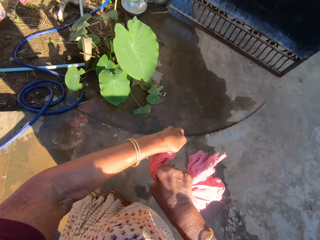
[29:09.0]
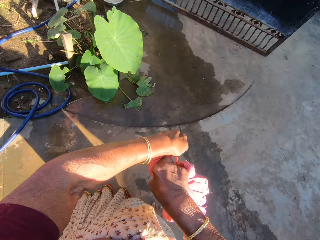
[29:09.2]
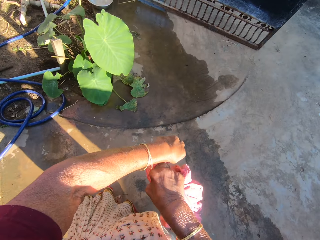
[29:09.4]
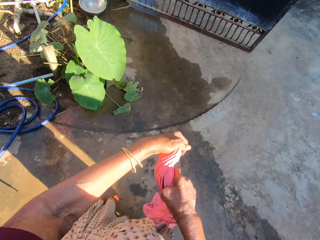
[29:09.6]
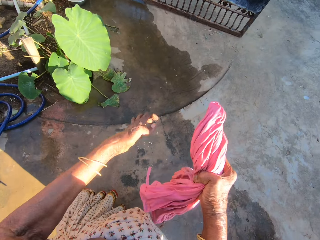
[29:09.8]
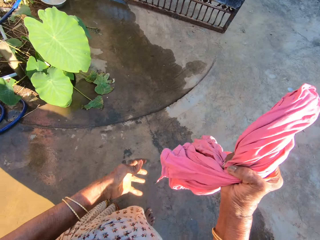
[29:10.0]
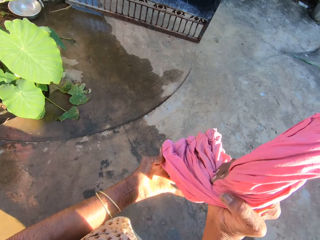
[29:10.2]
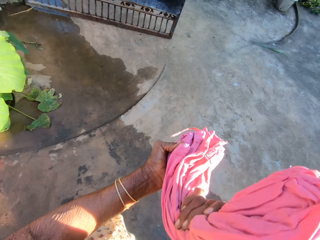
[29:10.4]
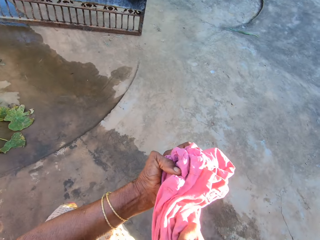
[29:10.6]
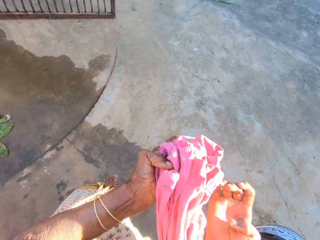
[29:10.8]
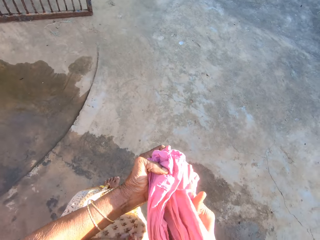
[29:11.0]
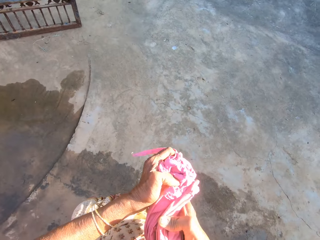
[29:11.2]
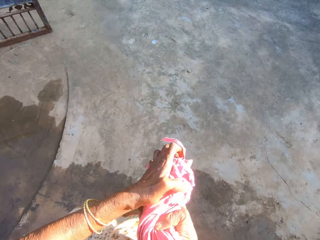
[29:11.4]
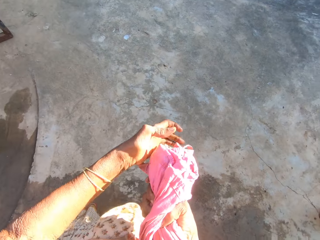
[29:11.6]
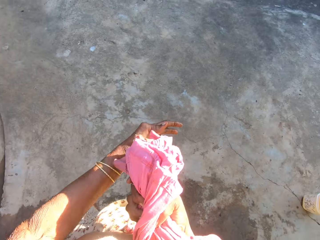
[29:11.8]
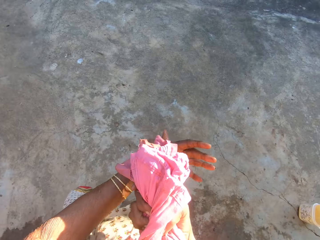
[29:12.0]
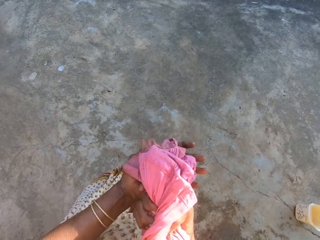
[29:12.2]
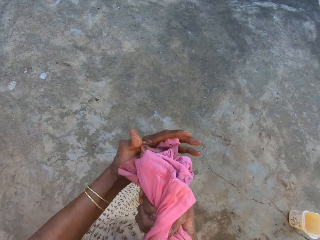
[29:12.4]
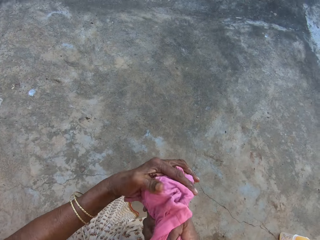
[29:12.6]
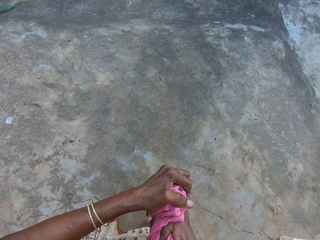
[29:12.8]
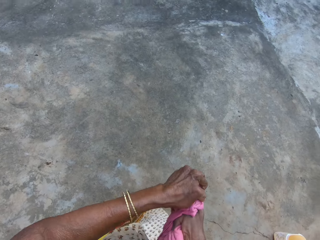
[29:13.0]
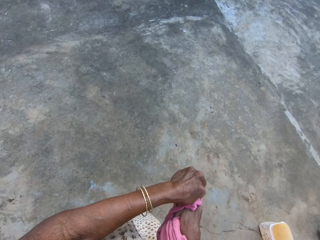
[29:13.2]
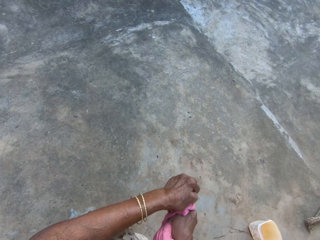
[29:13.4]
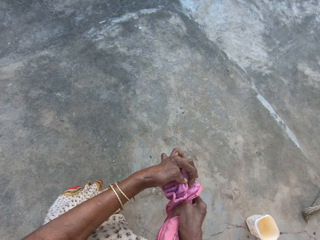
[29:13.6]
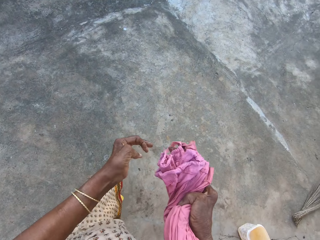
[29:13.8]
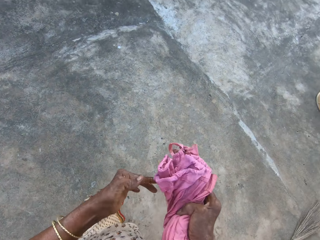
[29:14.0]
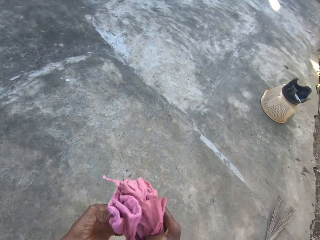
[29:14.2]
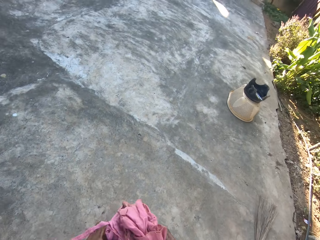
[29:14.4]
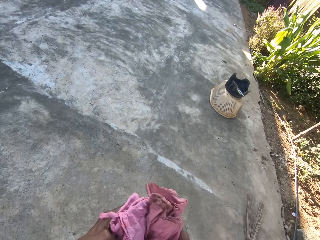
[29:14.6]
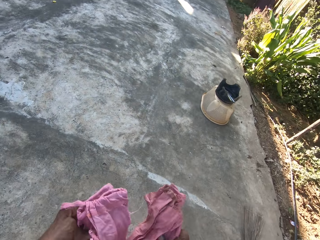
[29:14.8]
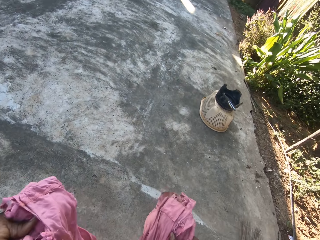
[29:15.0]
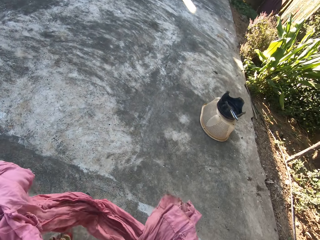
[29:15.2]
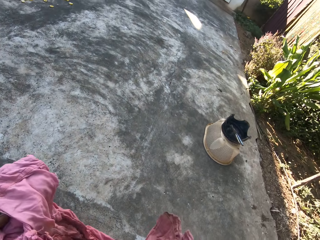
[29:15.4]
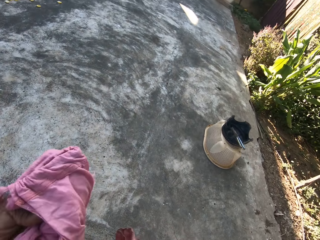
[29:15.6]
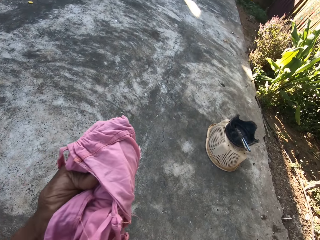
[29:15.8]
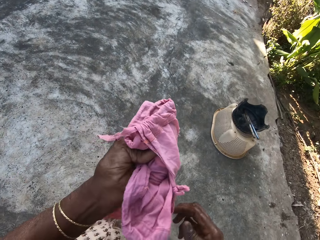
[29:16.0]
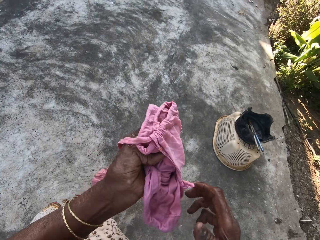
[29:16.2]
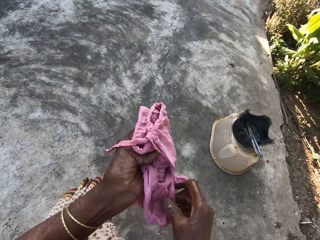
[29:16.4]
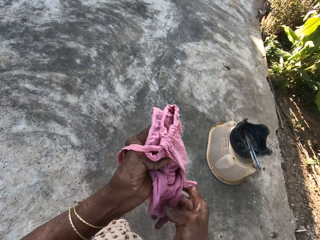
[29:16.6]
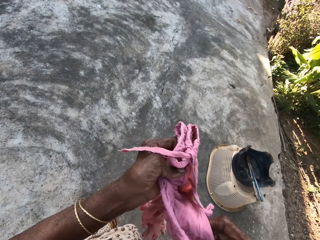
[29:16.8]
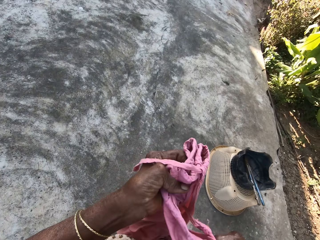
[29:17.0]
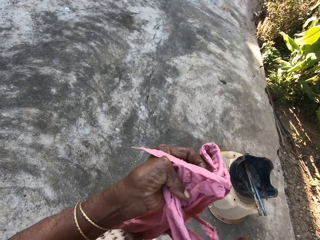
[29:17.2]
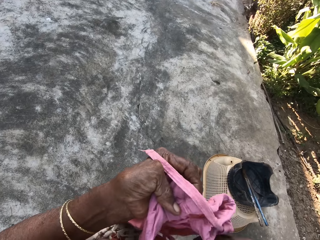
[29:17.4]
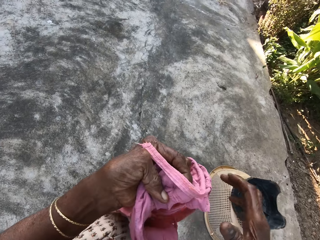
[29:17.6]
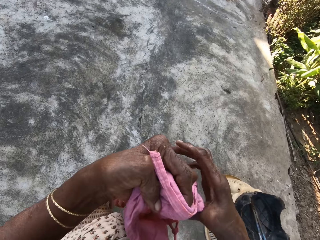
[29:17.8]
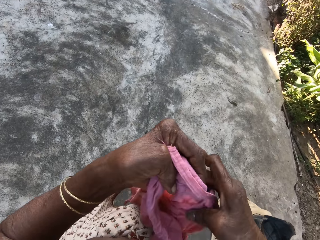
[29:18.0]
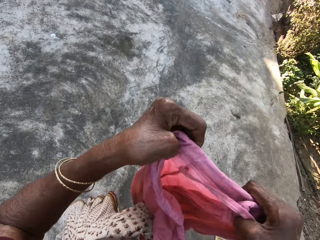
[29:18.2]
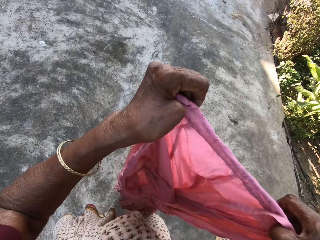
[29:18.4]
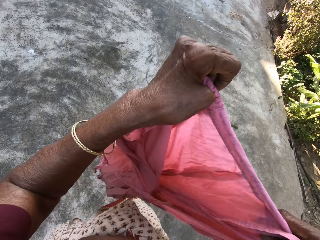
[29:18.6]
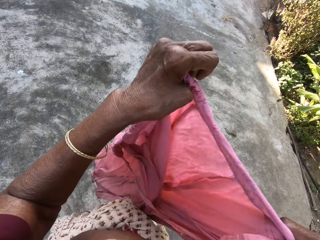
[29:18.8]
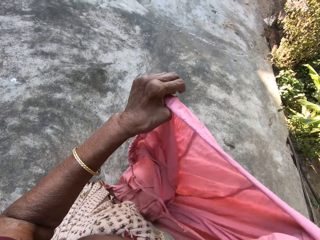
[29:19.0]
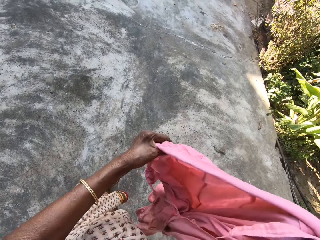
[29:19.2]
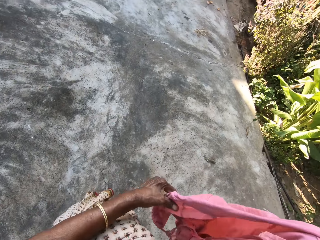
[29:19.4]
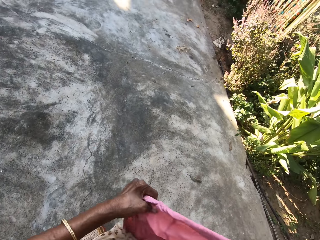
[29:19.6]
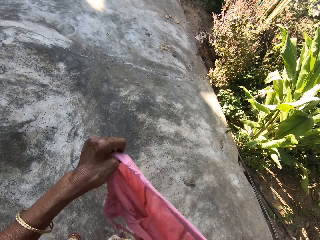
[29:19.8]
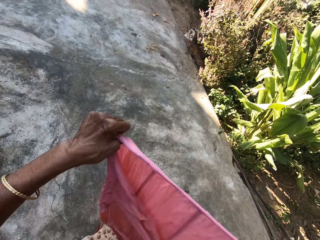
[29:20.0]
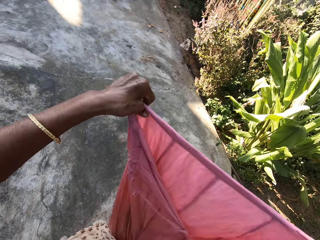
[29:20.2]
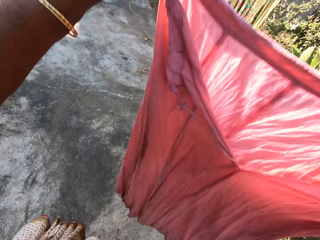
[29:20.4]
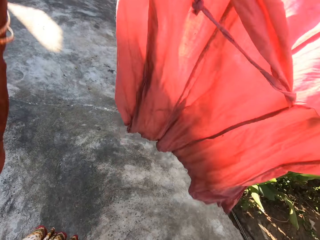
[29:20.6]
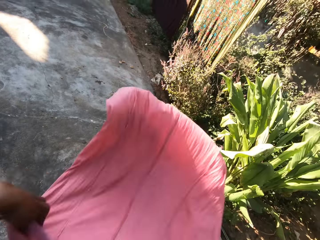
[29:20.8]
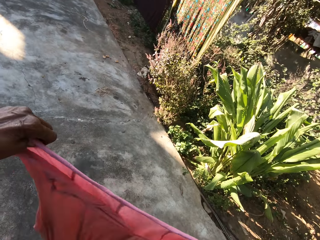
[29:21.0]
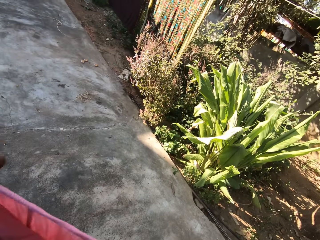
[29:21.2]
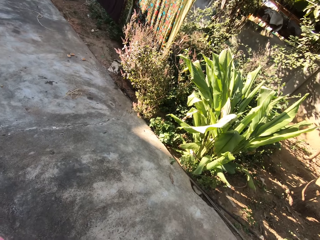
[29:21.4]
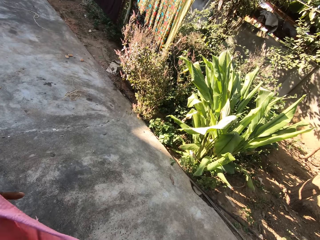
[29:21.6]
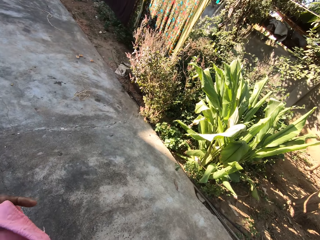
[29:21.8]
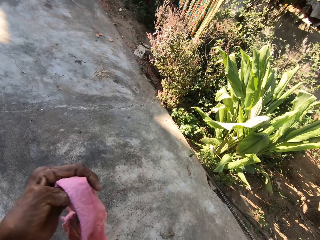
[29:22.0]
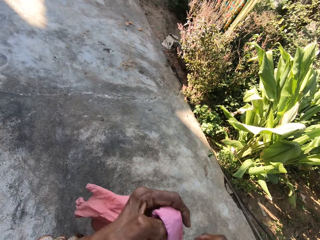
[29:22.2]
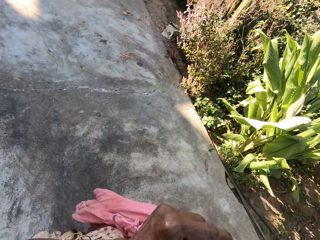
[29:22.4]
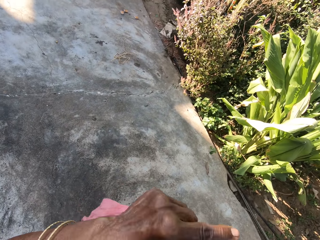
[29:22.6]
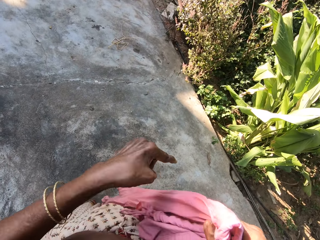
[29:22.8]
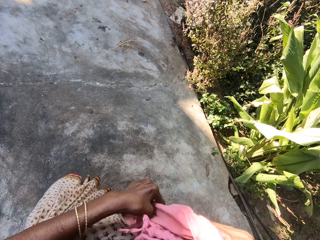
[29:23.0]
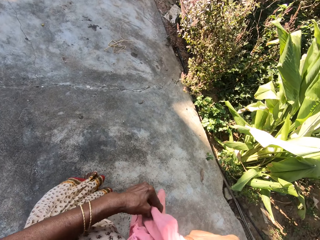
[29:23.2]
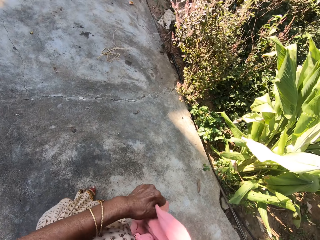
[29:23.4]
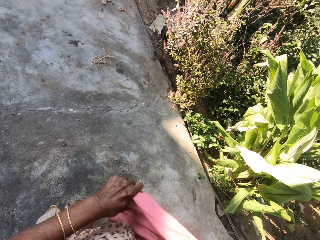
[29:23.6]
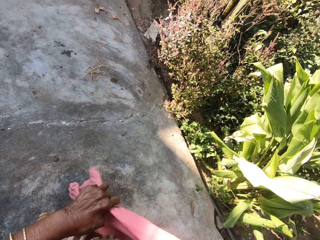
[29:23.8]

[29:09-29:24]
The camera wearer squeezes water out of the pink cloth with her hands. She walks towards a hanging line. She adjusts the cloth. She opens up the pink cloth. She swings the pink cloth.

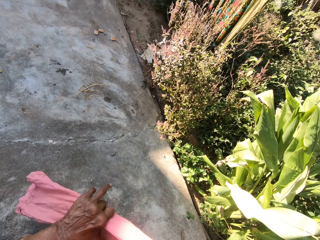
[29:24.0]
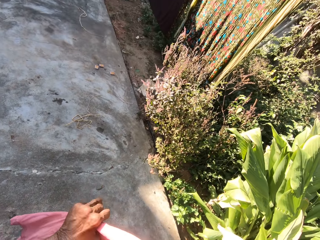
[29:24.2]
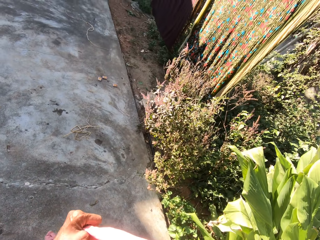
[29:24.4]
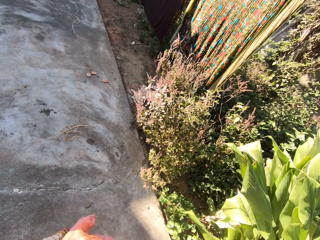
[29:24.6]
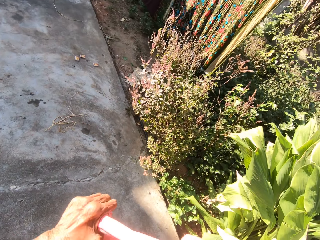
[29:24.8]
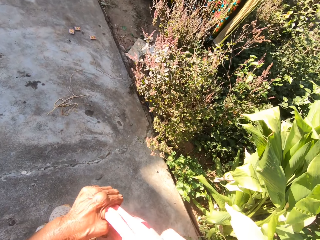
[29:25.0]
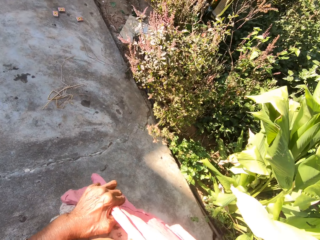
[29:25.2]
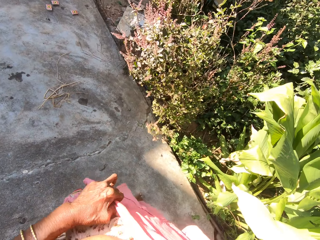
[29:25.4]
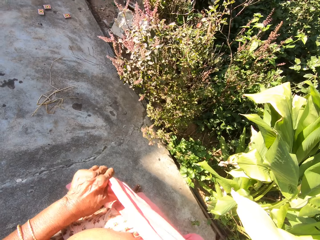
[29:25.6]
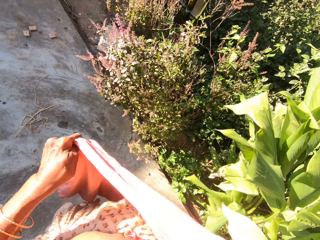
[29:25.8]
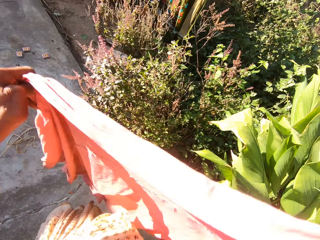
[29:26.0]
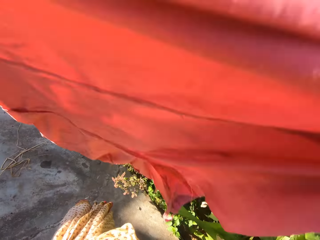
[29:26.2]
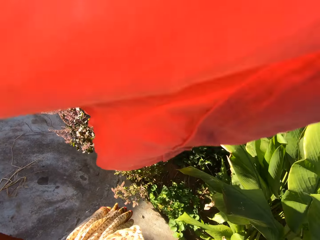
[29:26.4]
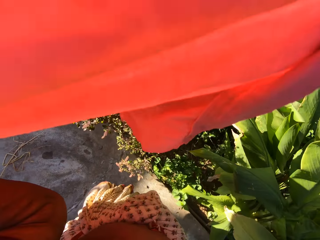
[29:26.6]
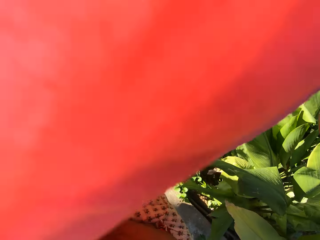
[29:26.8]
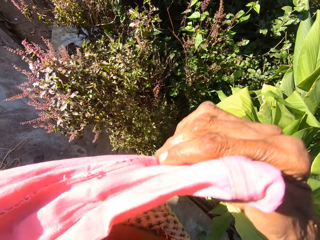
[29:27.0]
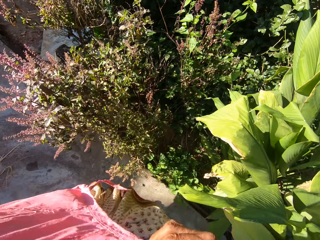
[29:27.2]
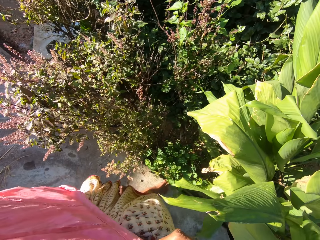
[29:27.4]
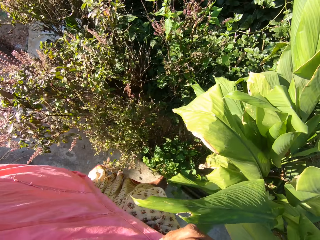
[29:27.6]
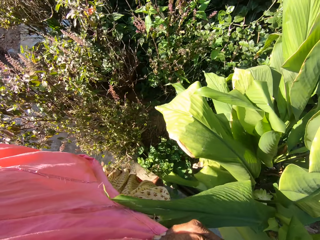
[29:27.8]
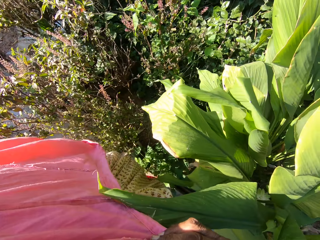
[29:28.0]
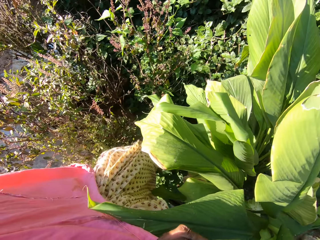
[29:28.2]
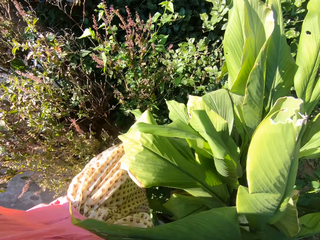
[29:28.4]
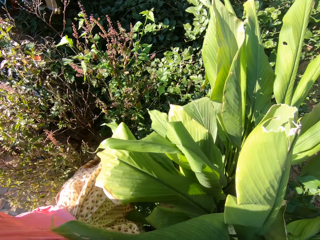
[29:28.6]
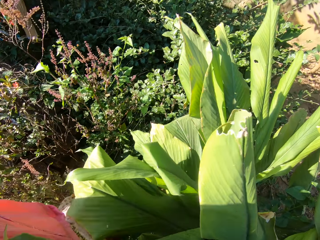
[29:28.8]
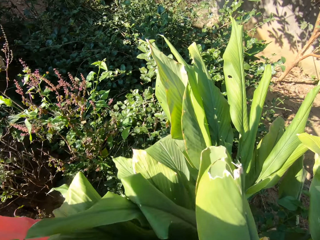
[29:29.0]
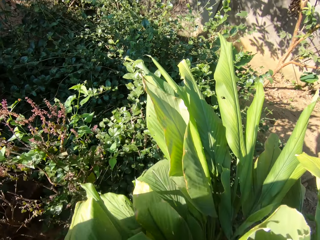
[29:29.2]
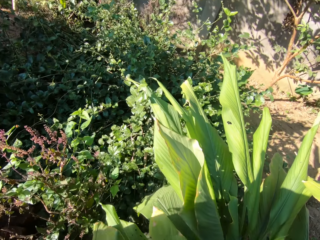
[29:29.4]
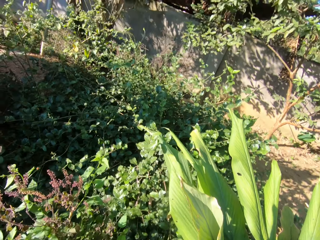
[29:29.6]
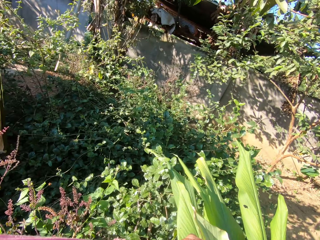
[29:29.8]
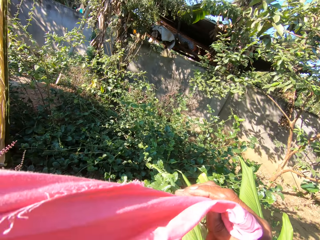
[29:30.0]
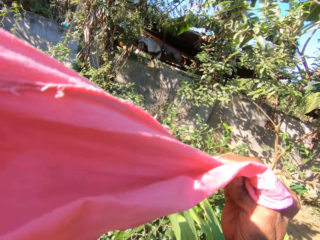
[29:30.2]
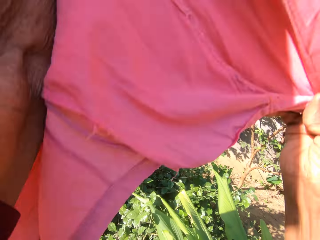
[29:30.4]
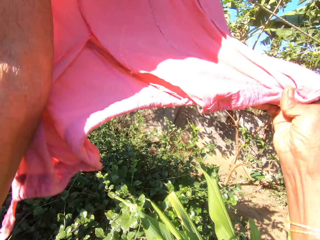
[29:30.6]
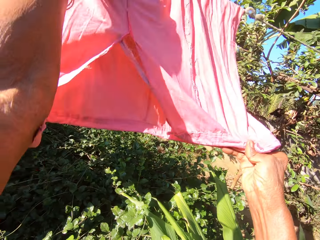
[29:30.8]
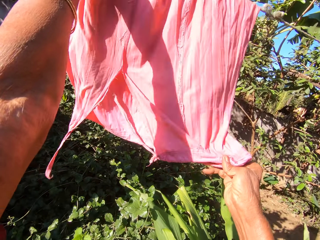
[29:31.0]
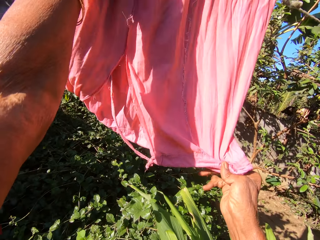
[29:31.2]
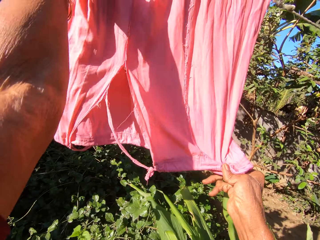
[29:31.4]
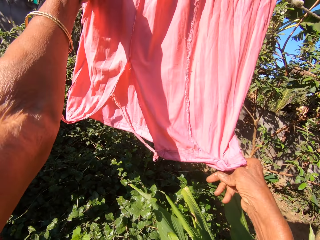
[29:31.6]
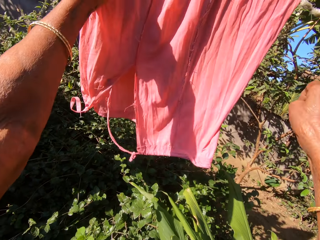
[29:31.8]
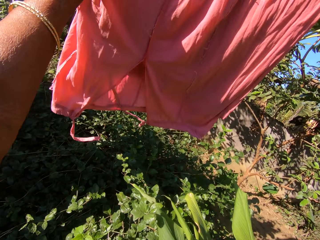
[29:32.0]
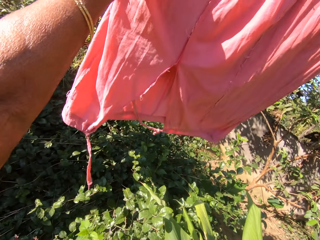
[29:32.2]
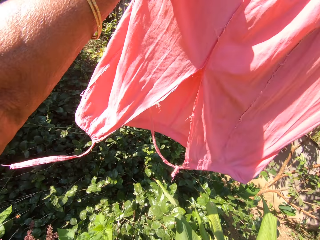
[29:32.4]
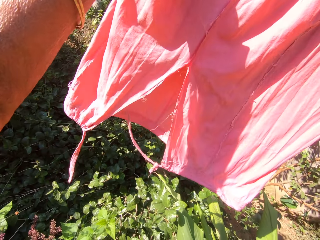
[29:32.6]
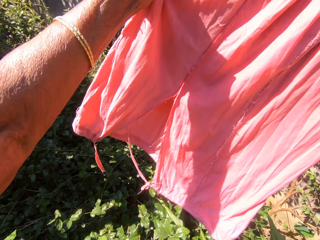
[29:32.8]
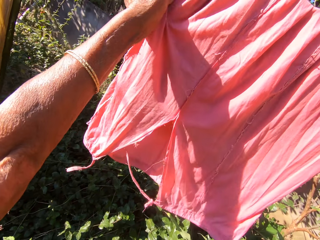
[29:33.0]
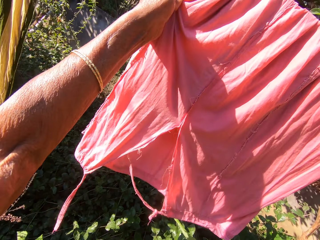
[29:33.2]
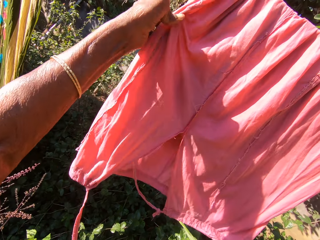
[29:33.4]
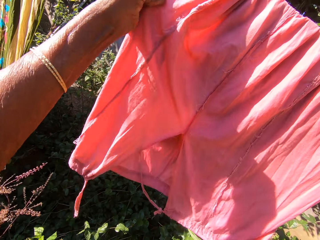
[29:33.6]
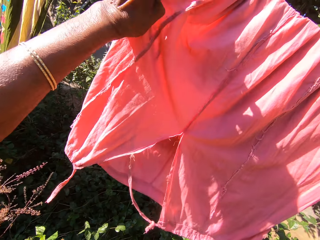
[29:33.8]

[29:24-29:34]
The camera wearer hangs the cloth on the hanging line. They spread out the pink cloth on the line. They adjust the cloth on the hanging line.
